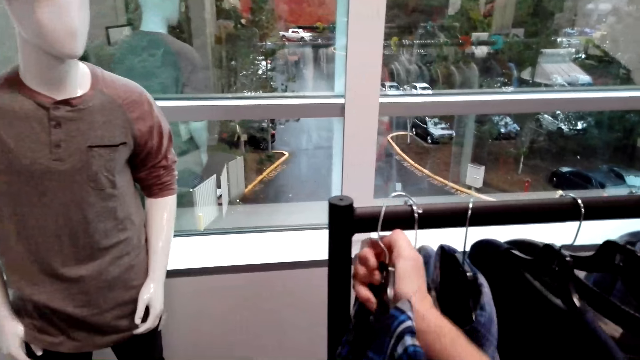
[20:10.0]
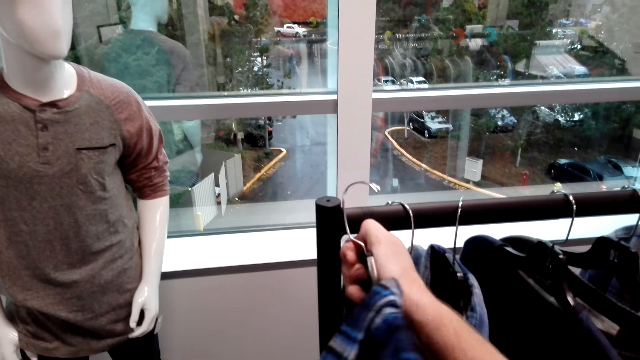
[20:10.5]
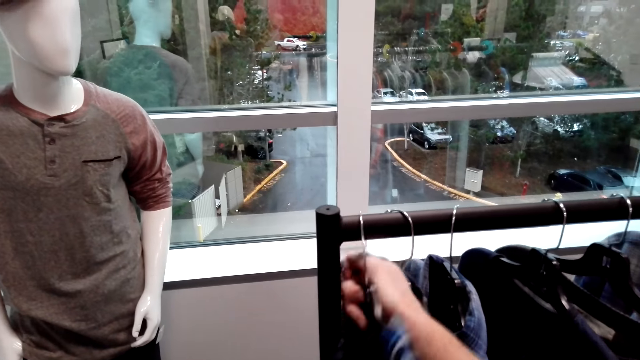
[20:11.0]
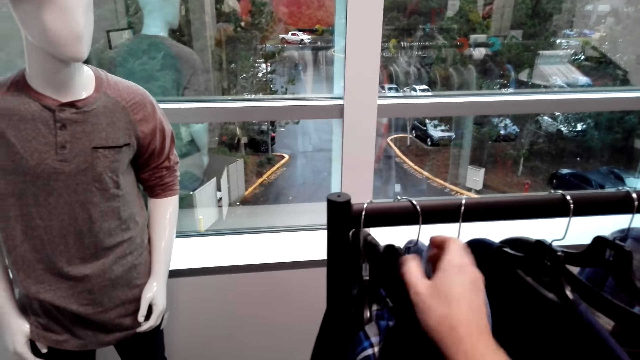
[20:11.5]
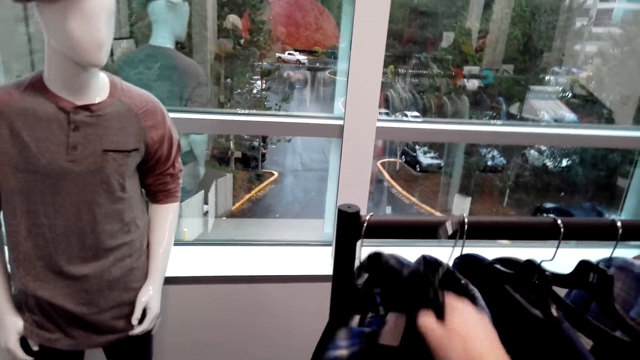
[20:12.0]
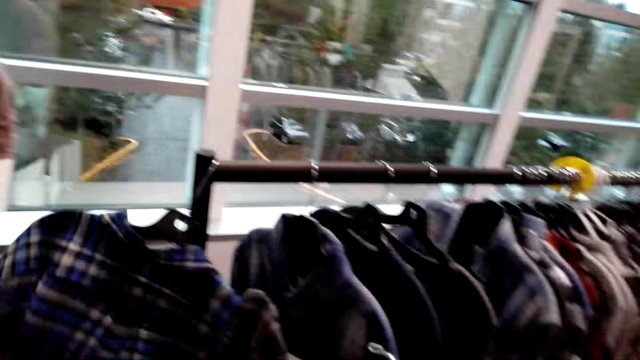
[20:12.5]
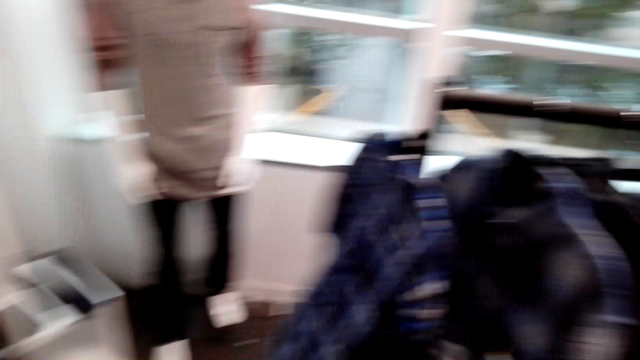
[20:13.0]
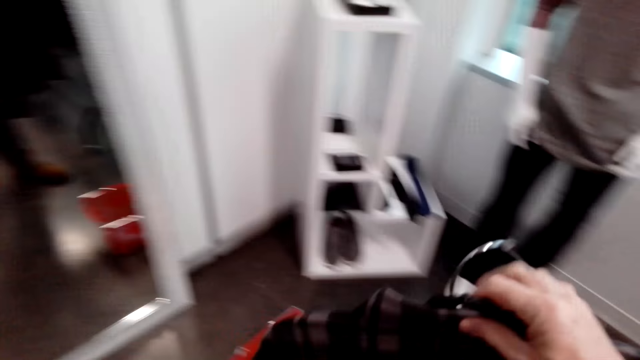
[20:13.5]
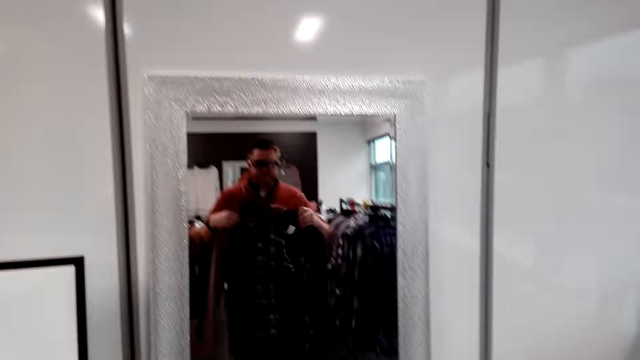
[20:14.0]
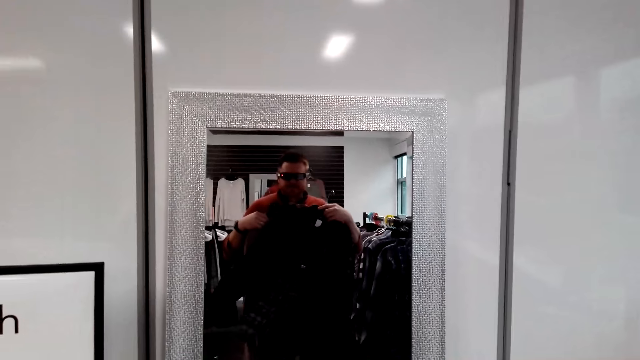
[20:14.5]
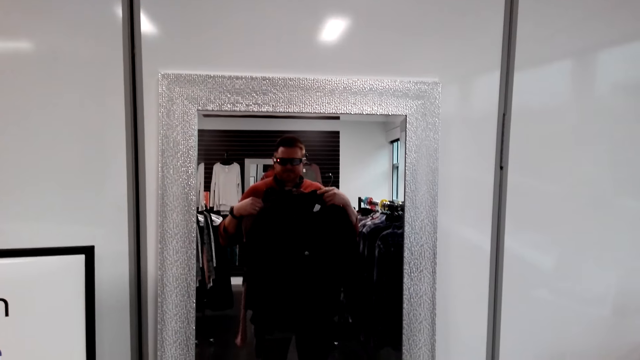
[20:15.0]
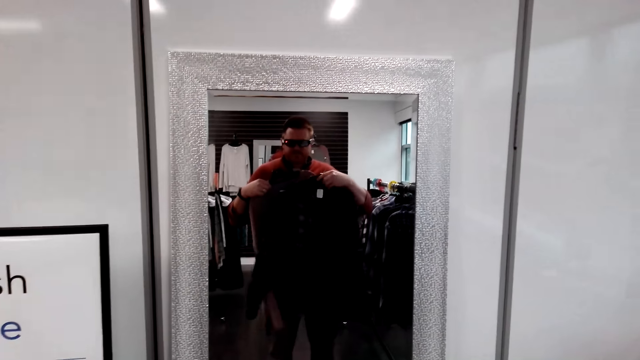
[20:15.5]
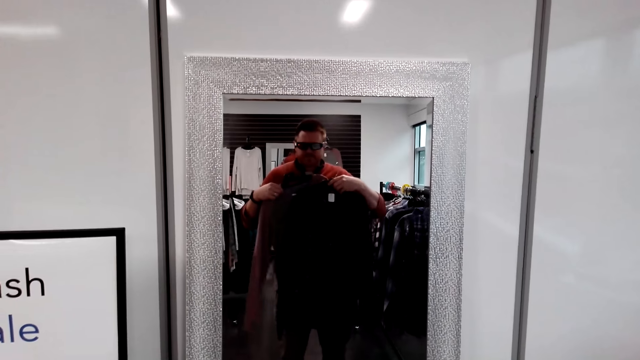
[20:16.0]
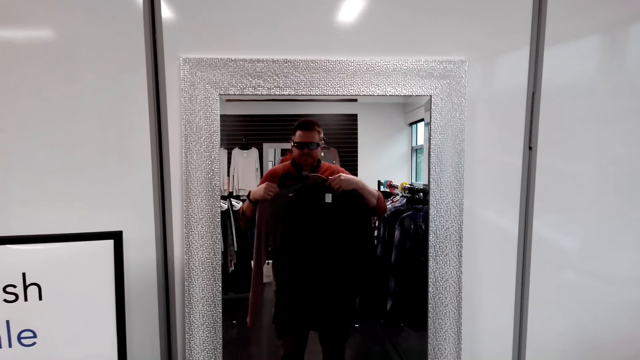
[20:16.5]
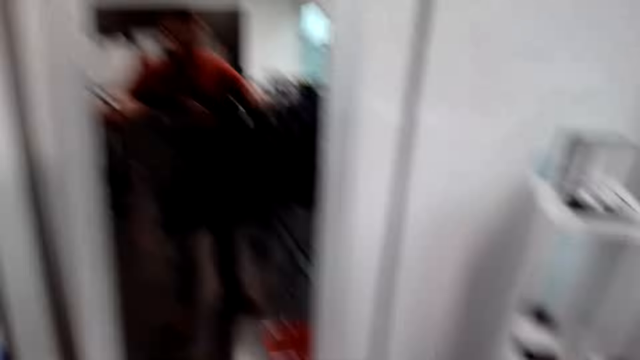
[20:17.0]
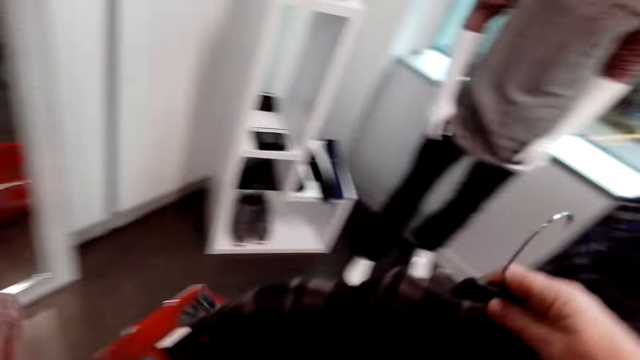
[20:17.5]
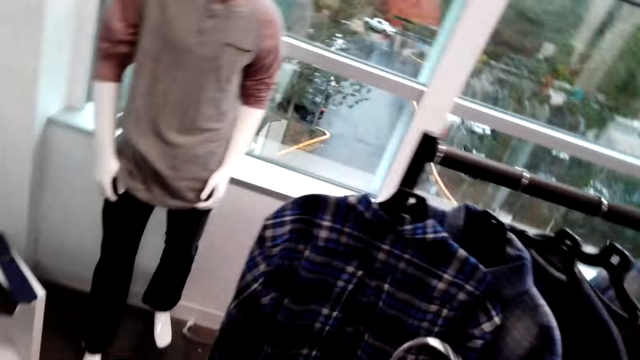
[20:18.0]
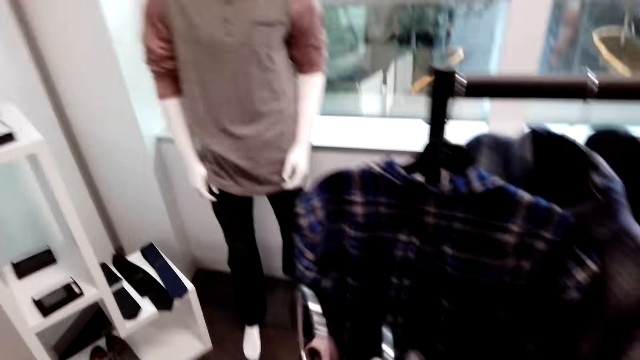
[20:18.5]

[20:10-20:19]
The camera wearer returns the shirt on the cloth rack. He picks another shirt from the cloth rack. He makes a step. He looks at himself on the mirror.

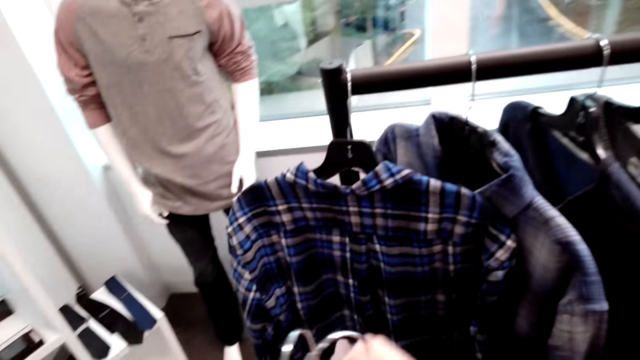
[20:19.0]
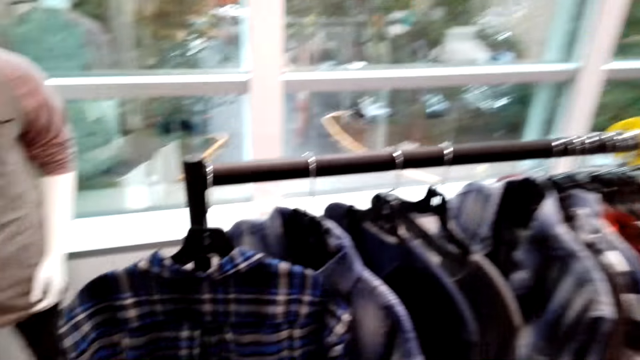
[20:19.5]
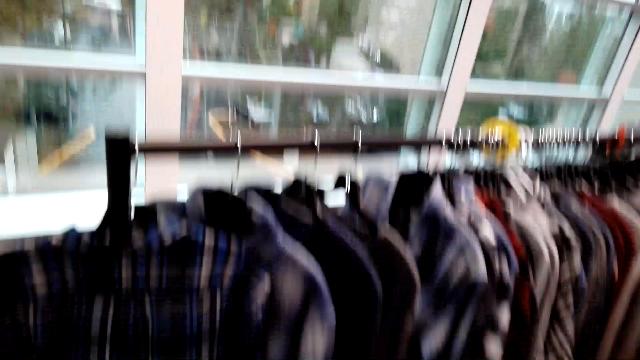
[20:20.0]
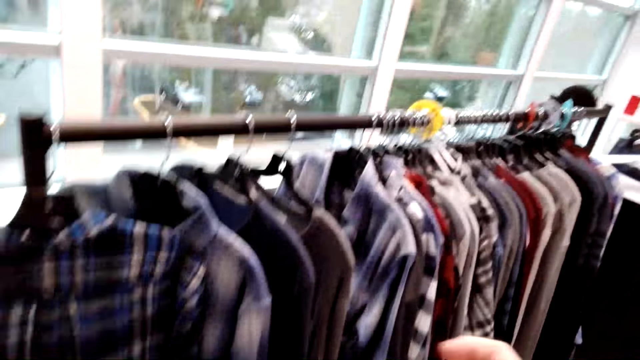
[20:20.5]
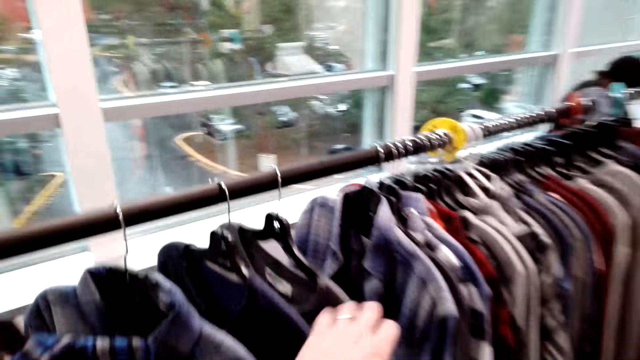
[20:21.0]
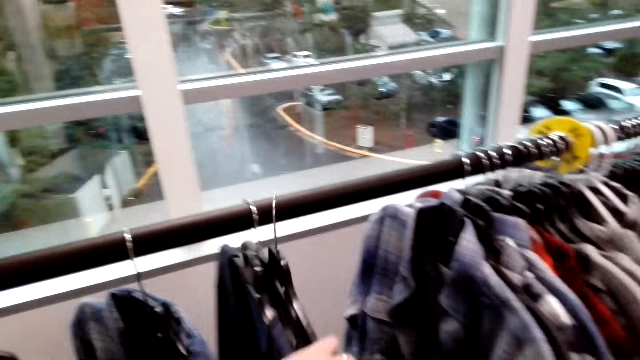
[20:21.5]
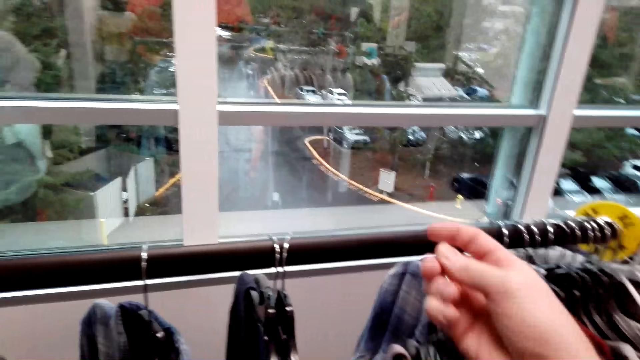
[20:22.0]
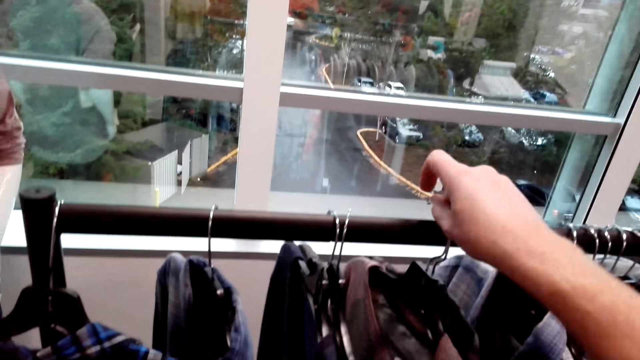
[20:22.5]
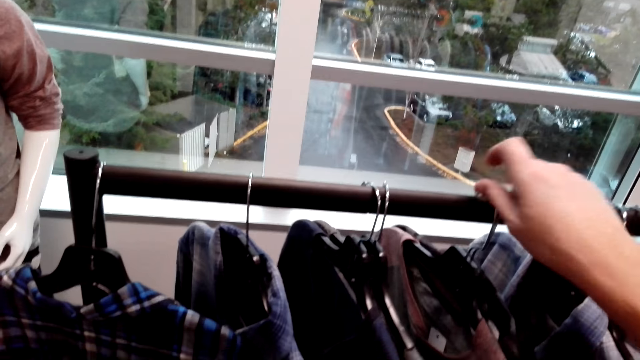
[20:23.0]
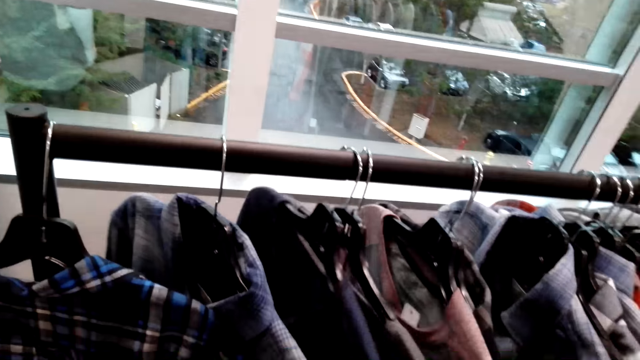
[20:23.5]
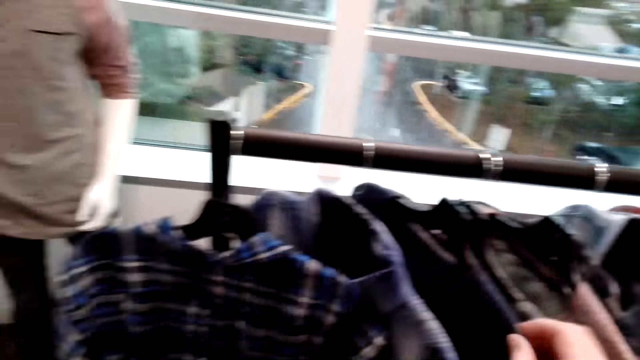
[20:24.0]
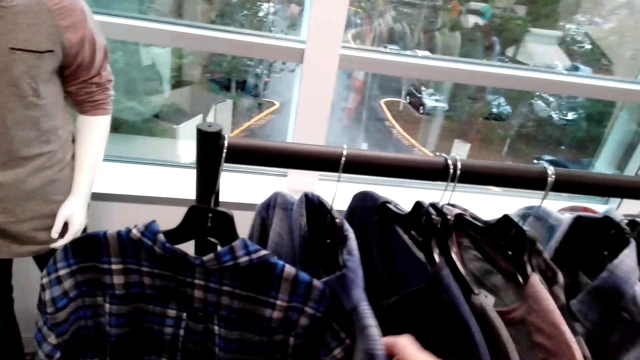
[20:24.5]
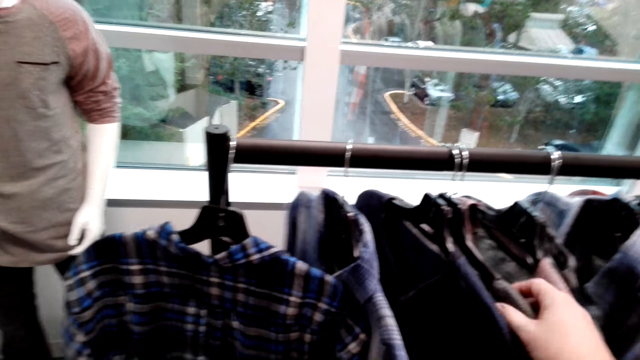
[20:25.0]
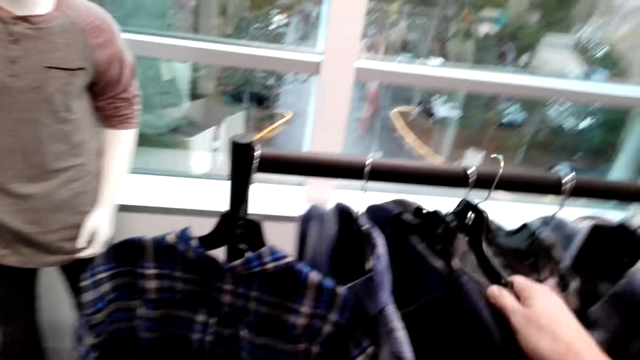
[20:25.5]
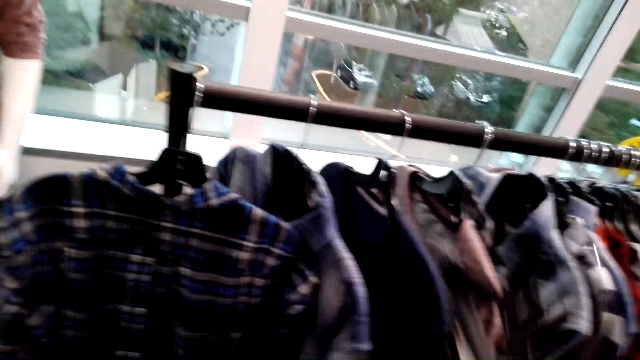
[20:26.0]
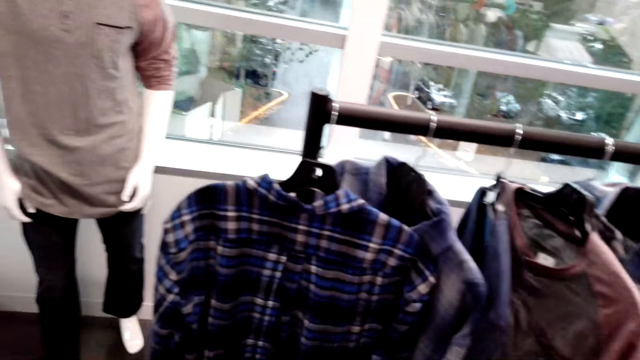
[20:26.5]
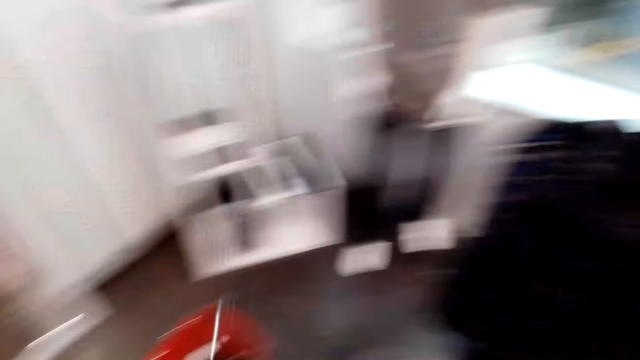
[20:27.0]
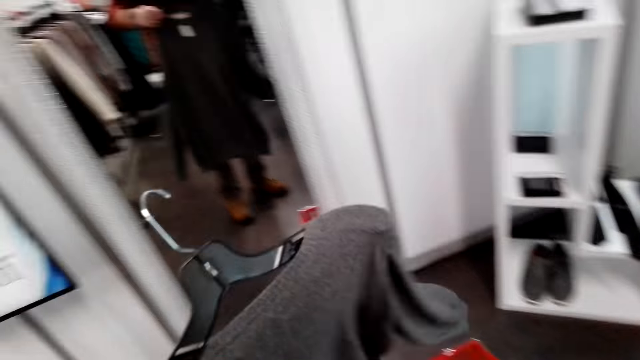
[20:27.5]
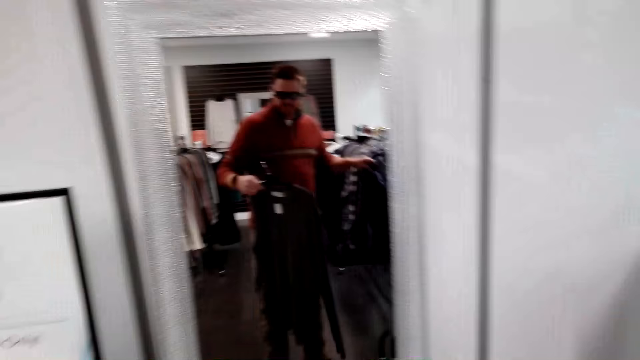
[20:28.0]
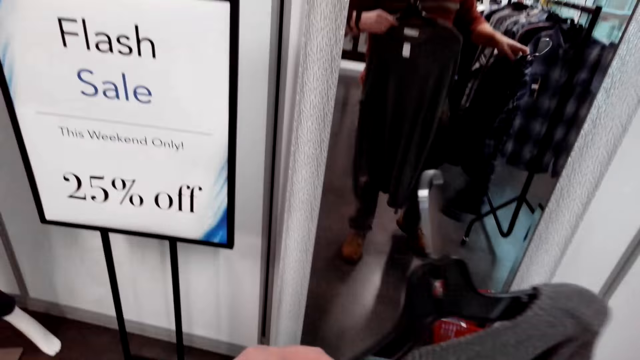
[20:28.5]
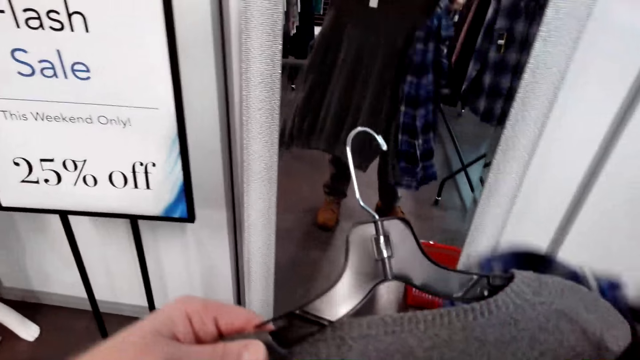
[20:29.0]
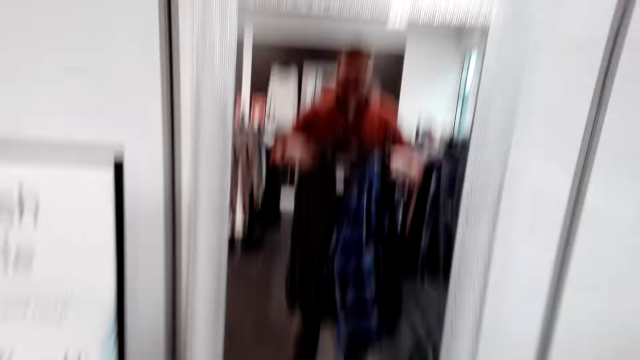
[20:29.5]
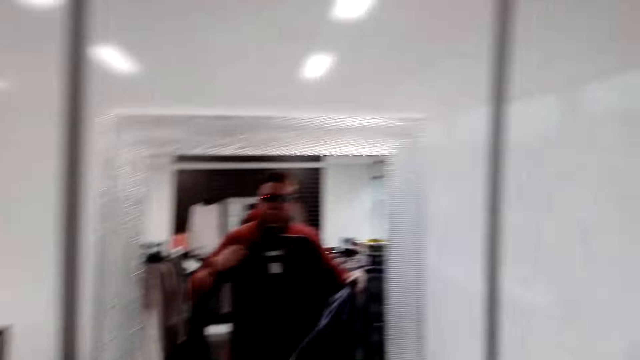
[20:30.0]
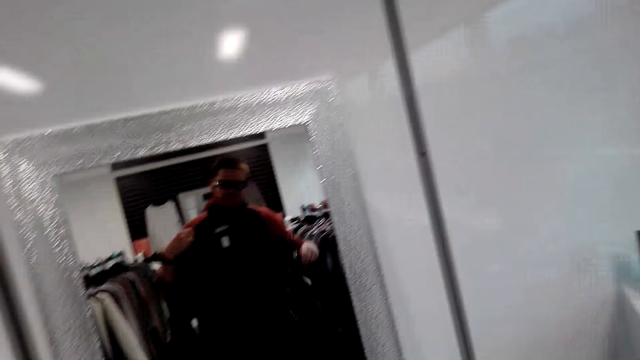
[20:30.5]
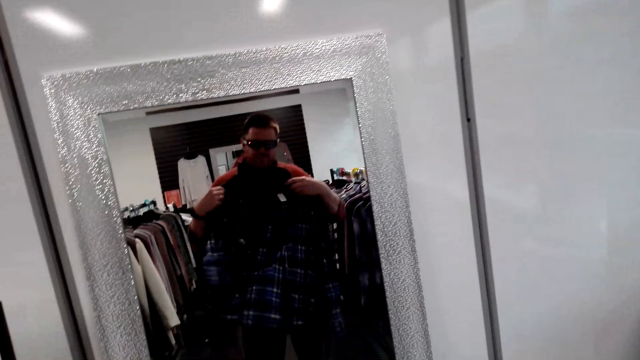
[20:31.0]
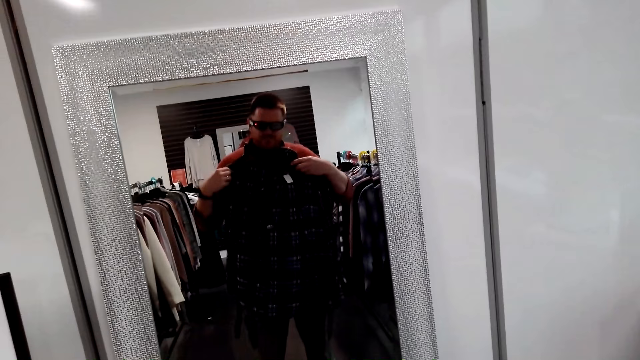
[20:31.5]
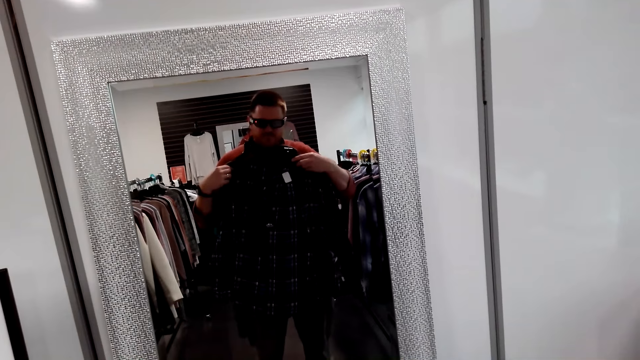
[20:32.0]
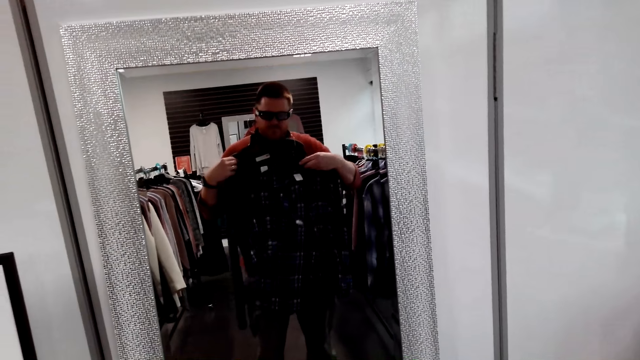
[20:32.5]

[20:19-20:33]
The camera wearer selects the shirts on the cloth rack. He returns the shirt on the rack. He selects the shirts on the cloth rack. He picks another shirt from the cloth rack. He makes a step. He holds the shirts. He looks at himself on the mirror.
